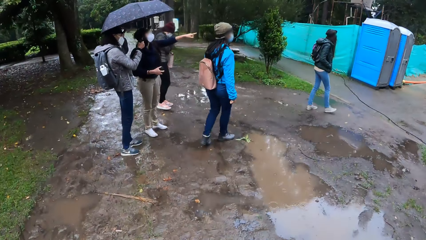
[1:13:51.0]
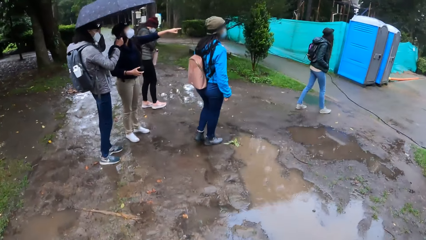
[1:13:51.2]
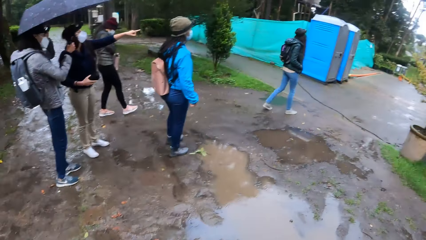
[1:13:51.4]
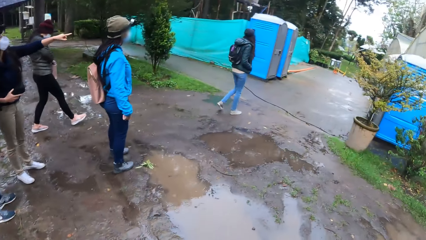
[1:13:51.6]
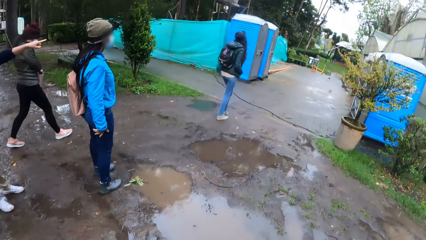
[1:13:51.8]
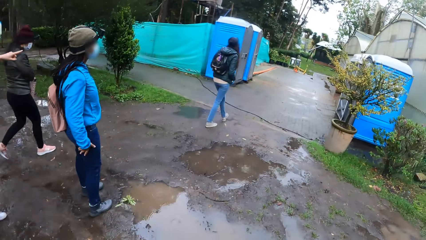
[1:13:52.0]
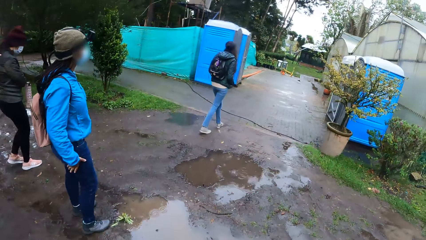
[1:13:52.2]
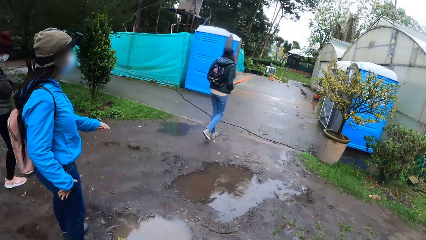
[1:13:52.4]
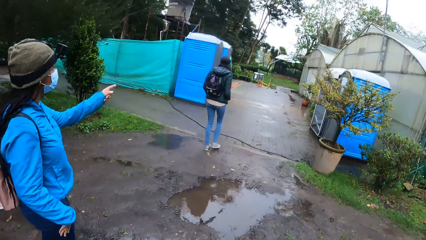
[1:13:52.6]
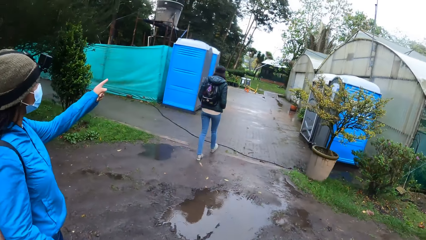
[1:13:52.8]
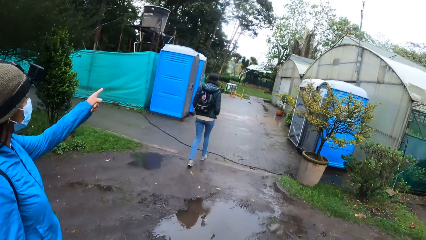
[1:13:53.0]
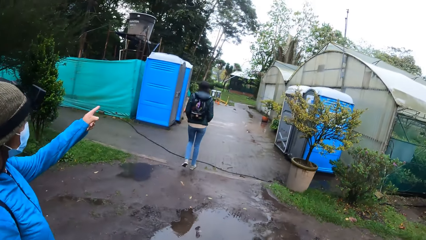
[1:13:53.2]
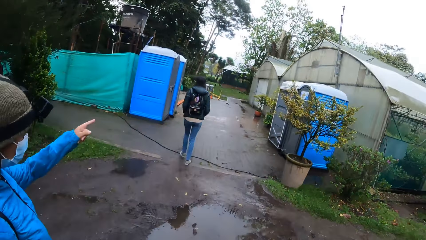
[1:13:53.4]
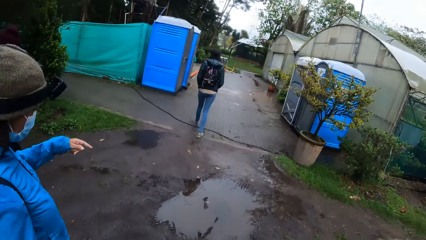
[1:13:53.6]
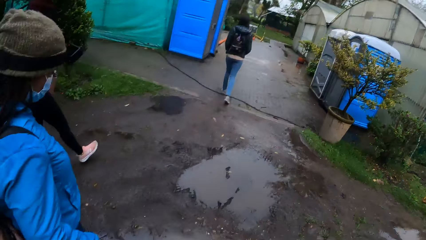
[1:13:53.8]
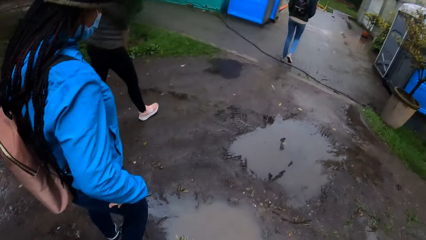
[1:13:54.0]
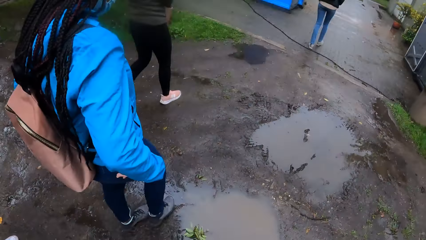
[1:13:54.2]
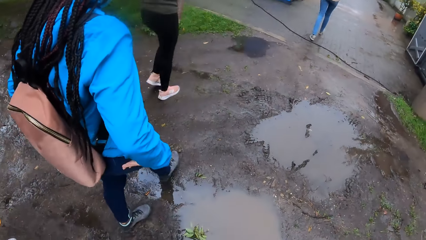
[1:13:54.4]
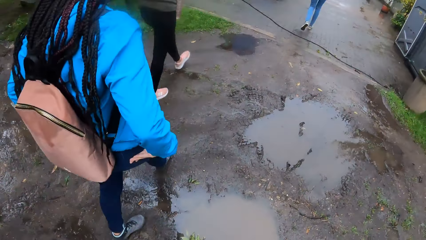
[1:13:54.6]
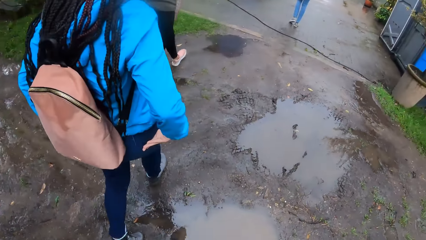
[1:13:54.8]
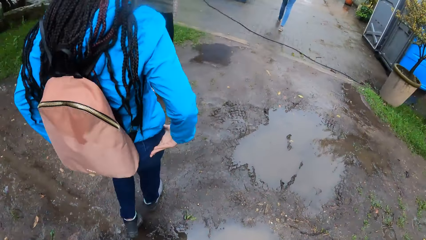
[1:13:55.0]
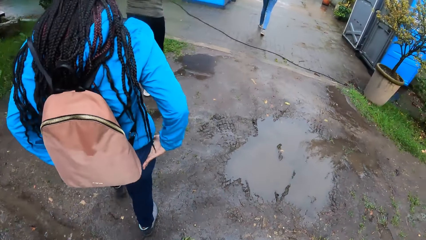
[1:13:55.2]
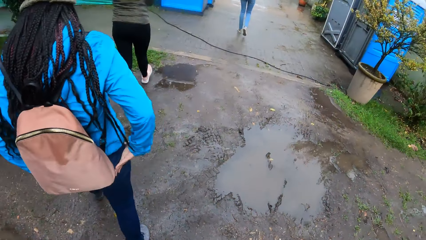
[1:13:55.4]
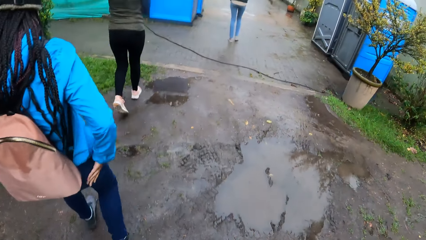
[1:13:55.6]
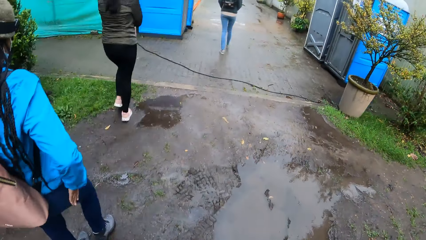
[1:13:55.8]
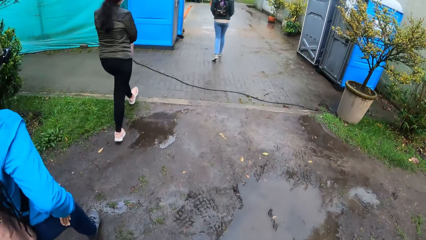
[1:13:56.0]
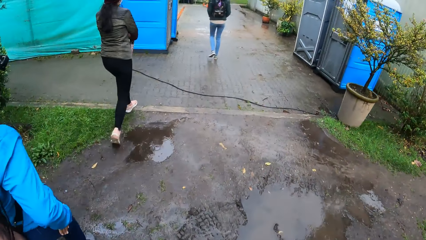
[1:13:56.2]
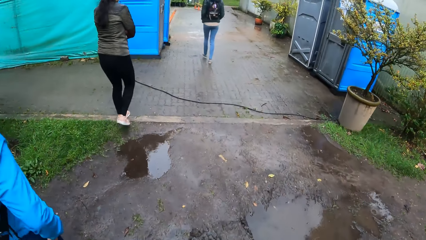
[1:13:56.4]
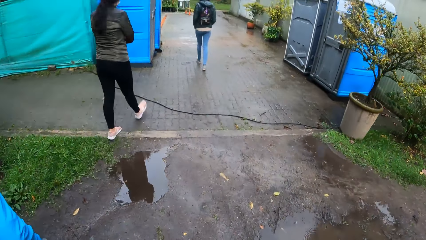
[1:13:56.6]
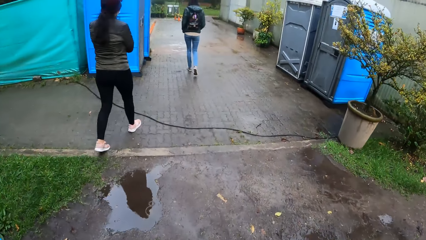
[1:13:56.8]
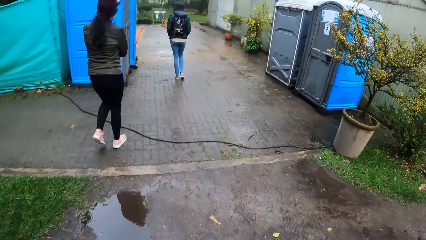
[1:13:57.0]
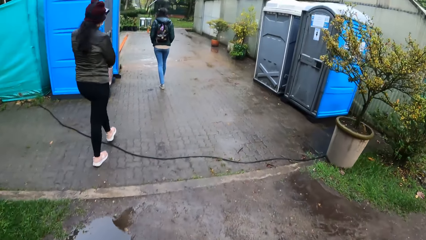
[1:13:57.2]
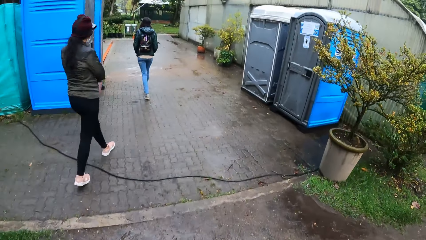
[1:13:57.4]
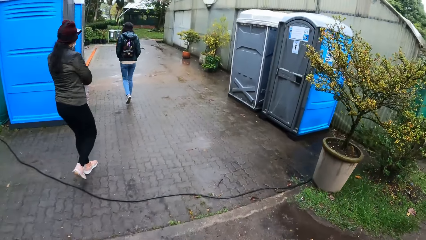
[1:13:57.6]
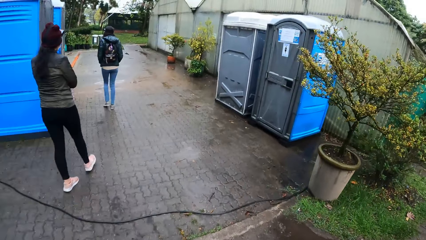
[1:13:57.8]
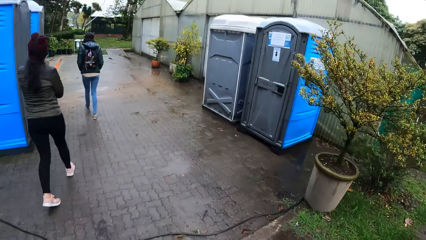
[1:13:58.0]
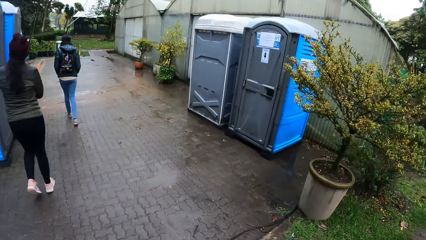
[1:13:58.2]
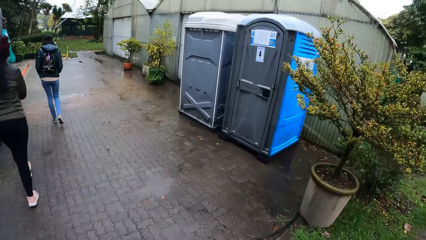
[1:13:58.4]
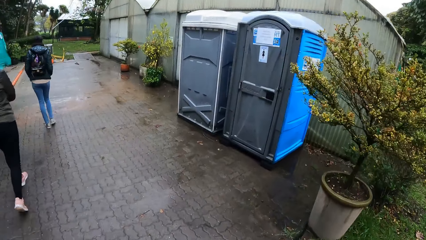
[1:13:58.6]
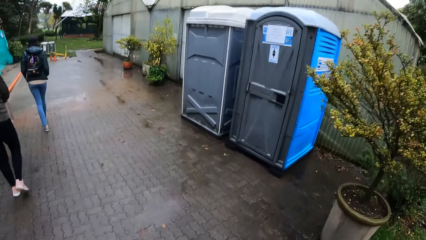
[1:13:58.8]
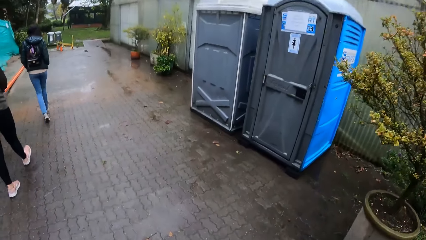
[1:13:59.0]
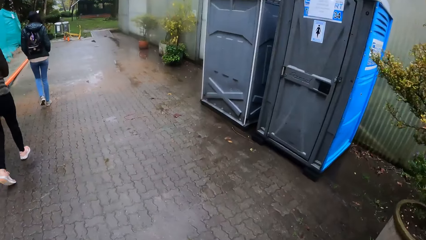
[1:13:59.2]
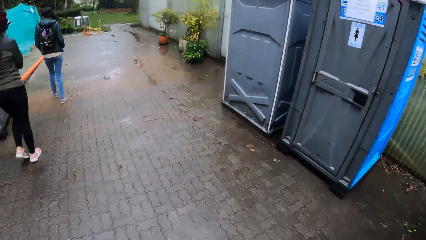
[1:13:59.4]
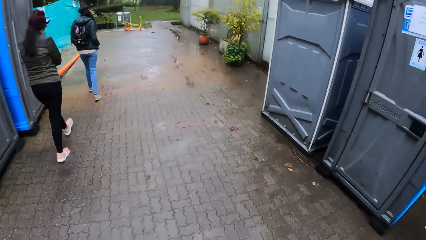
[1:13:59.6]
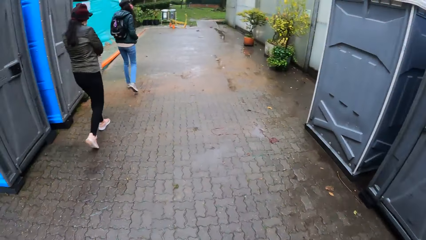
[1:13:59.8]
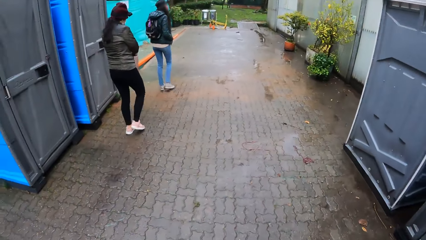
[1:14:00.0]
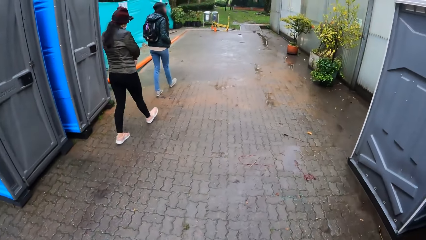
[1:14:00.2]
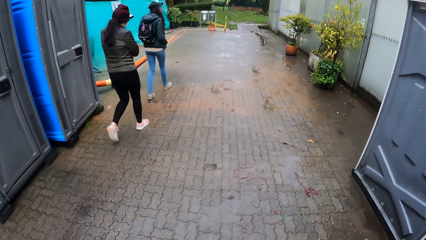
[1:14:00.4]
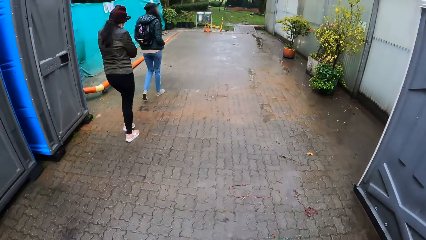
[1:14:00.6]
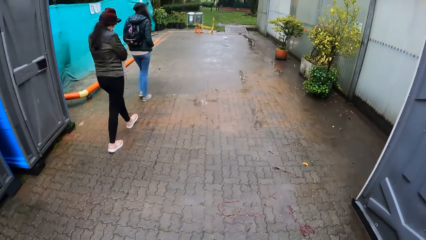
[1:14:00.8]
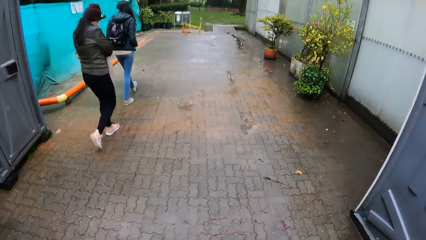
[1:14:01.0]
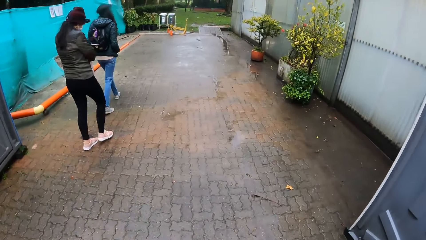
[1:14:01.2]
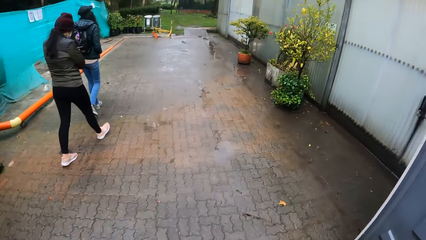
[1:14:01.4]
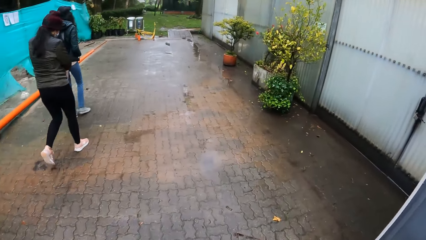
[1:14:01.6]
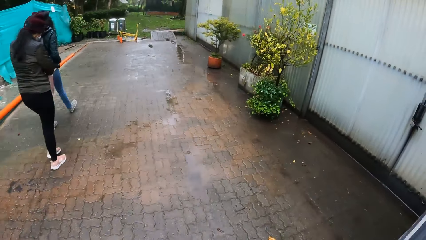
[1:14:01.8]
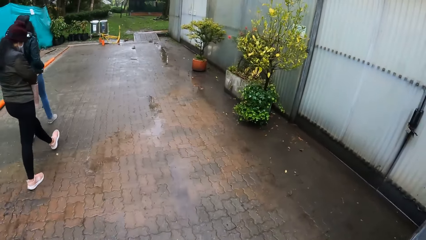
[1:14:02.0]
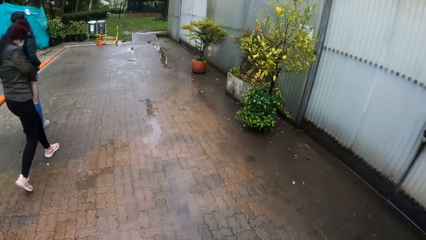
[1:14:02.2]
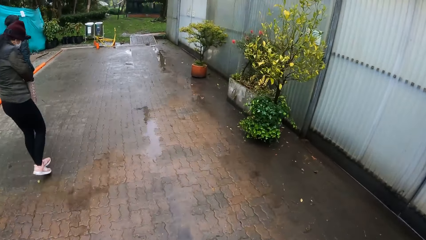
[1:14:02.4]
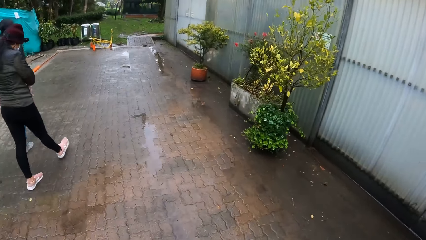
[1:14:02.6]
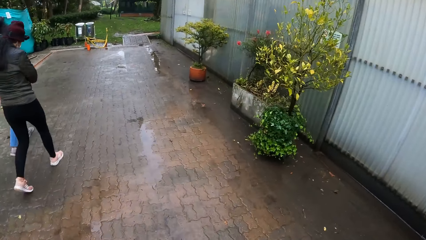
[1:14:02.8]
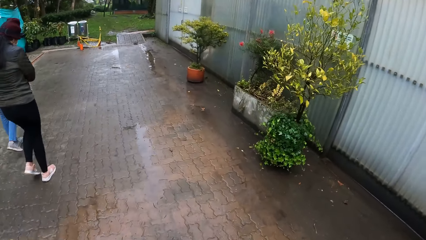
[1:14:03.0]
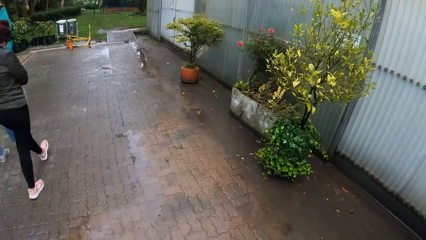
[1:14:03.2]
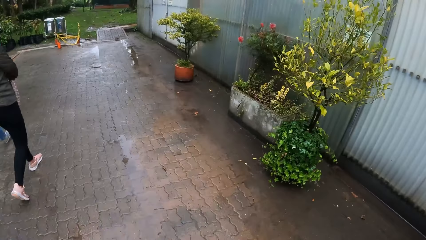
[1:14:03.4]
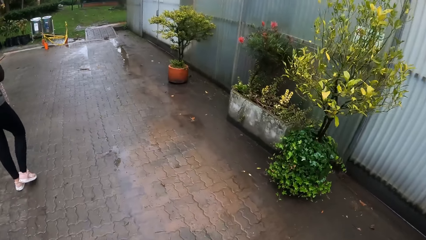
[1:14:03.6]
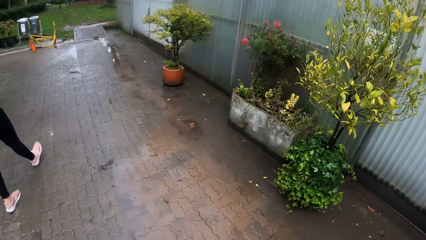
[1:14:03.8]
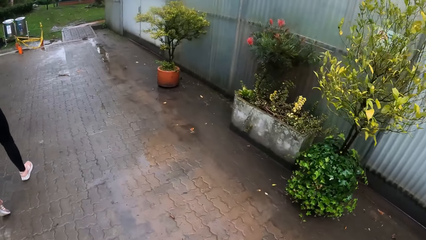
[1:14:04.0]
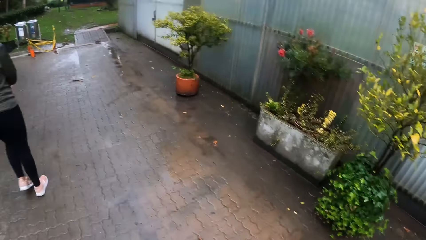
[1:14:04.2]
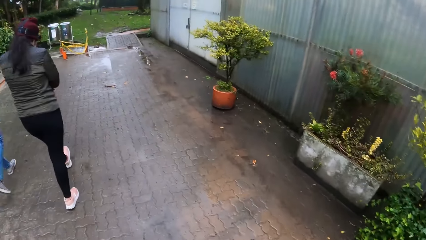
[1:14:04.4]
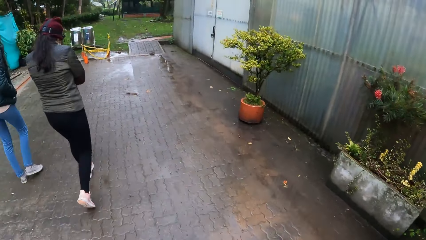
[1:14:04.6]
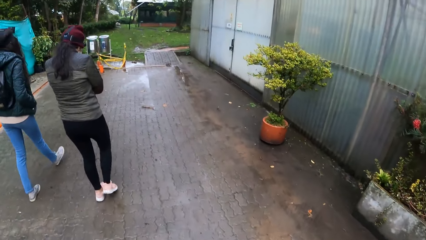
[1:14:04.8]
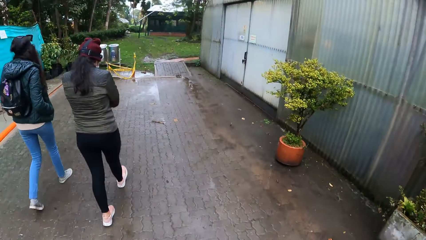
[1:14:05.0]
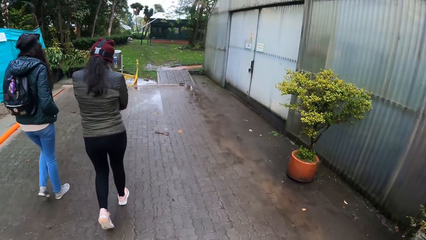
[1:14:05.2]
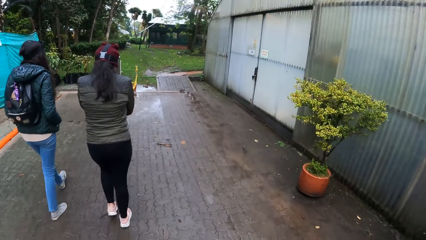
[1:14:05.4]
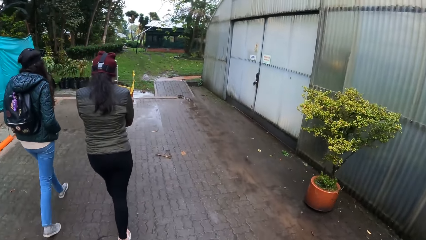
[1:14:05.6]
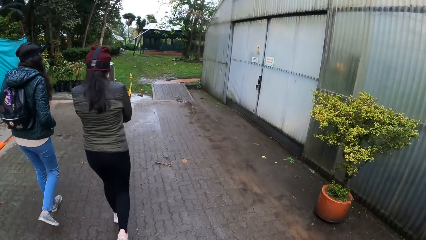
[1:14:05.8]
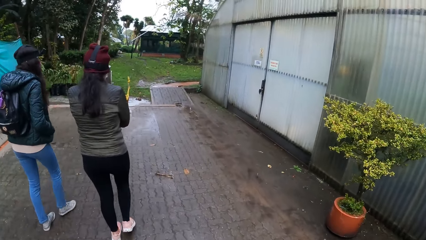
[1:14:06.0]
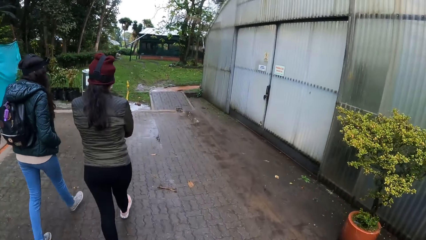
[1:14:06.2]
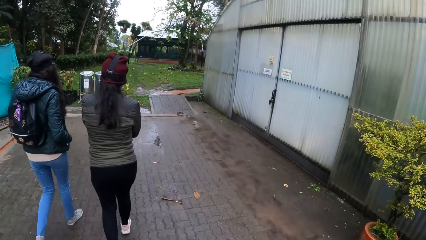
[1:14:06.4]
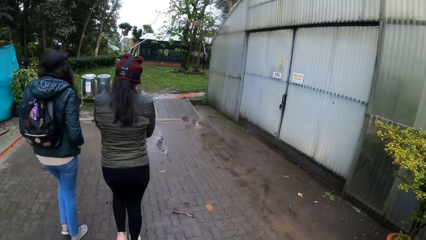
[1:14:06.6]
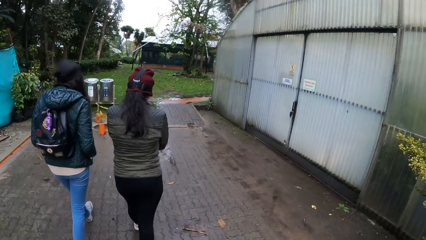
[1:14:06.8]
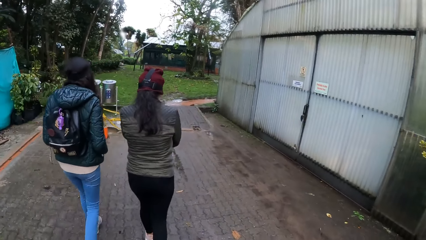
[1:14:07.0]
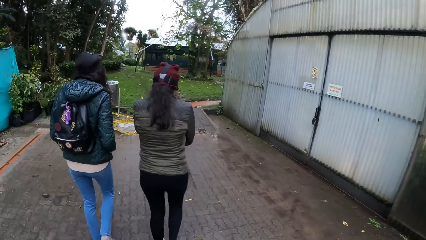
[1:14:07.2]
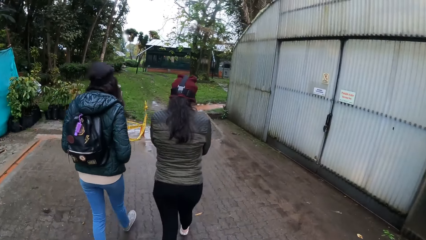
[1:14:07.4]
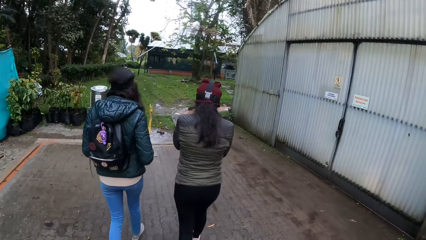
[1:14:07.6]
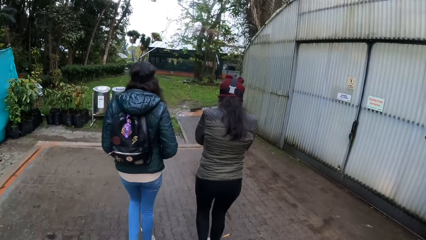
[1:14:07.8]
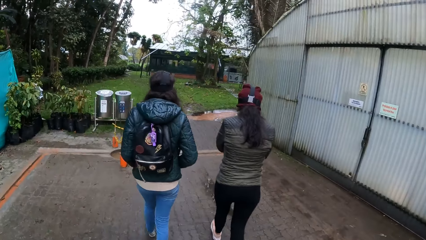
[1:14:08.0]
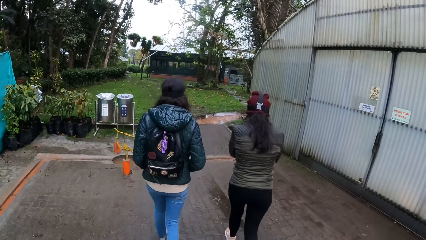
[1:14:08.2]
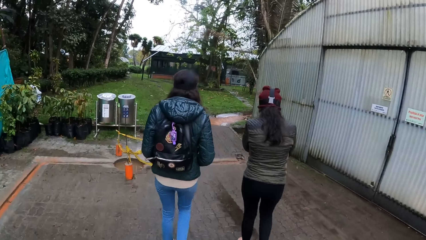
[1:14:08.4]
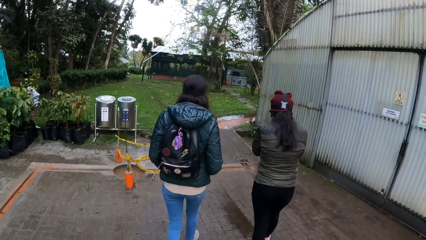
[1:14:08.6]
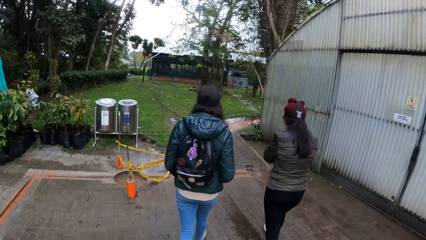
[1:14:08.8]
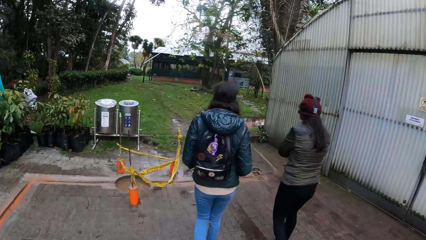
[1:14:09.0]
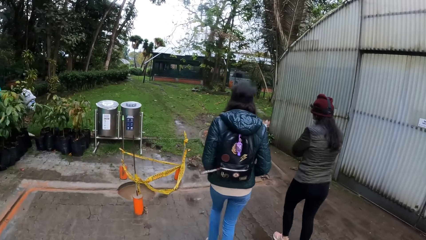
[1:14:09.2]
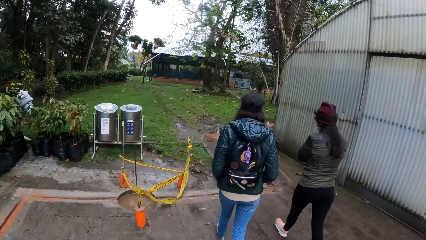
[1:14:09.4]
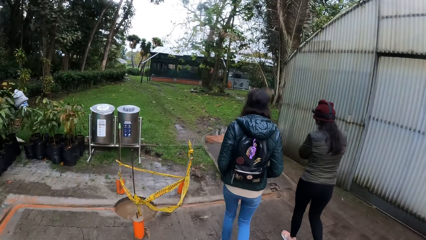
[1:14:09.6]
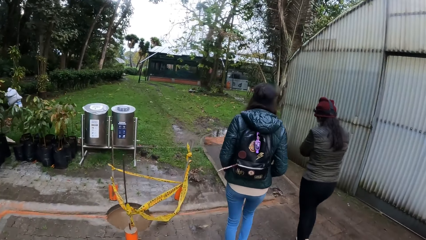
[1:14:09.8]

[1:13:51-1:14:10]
A lady finger-points on an area. Another lady walks on the footpath. A woman stands on the footpath. The camera wearer walks beside a group of people. The woman points at a road. The woman walks on the footpath. The camera wearer walks on the footpath.
